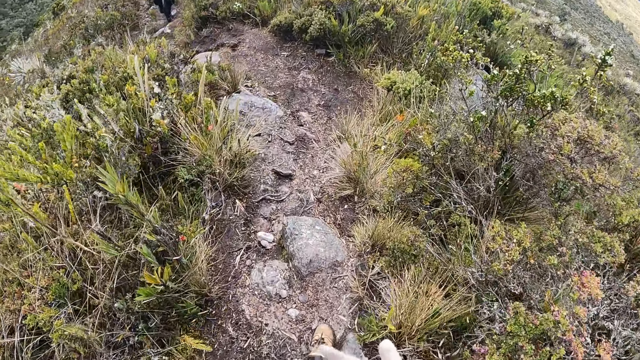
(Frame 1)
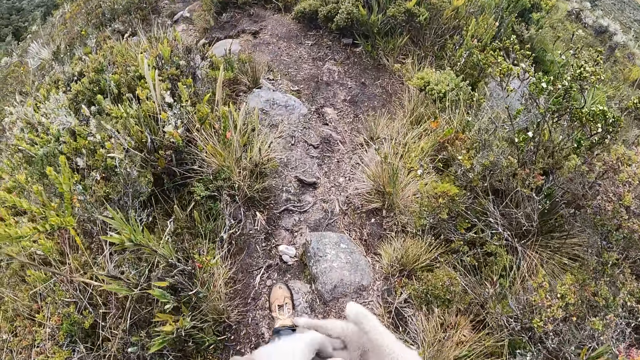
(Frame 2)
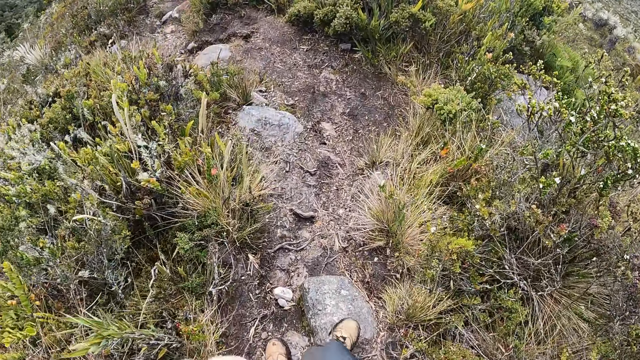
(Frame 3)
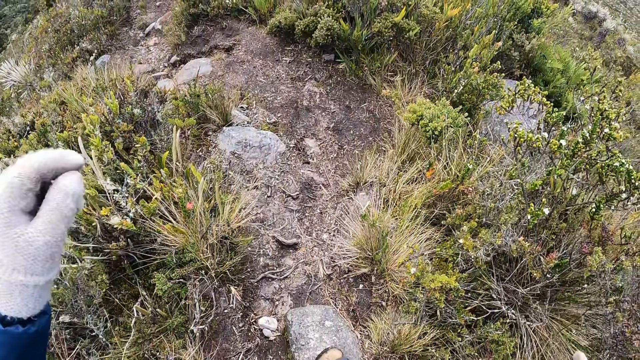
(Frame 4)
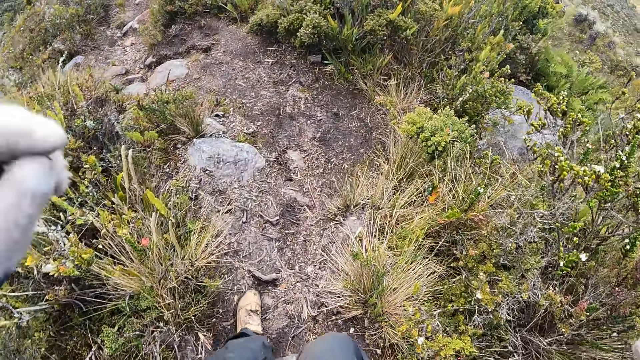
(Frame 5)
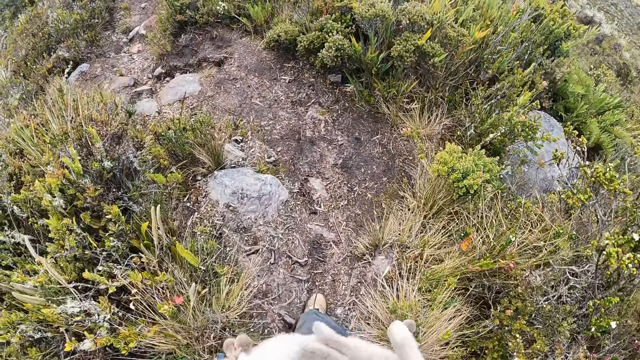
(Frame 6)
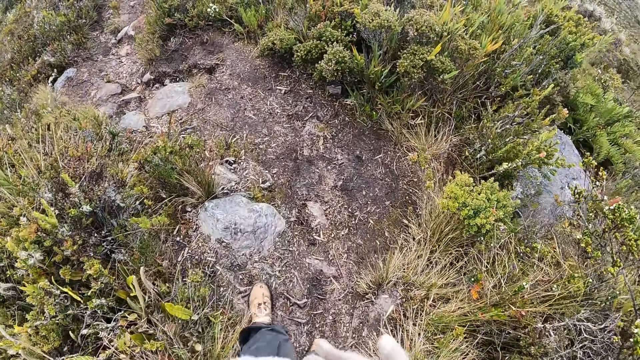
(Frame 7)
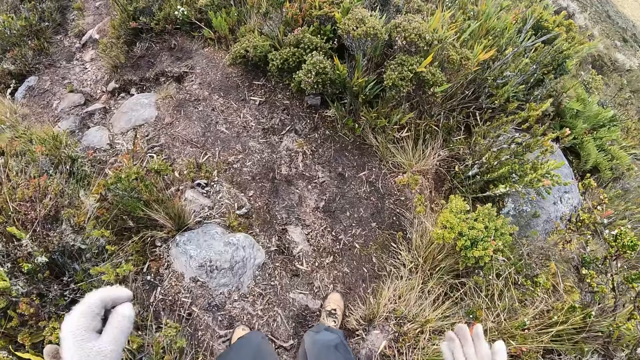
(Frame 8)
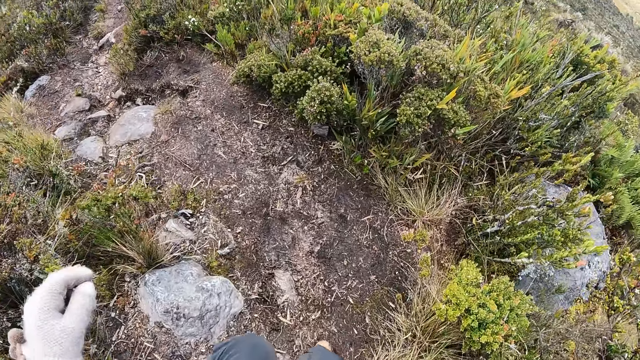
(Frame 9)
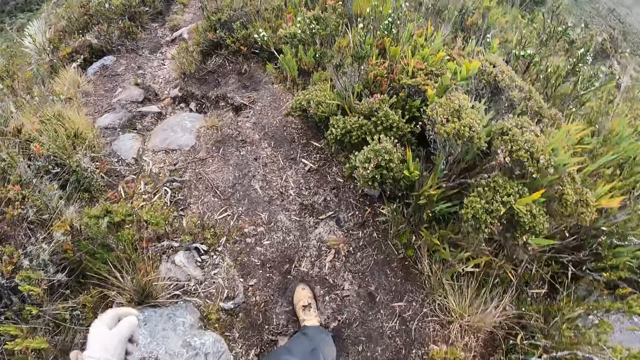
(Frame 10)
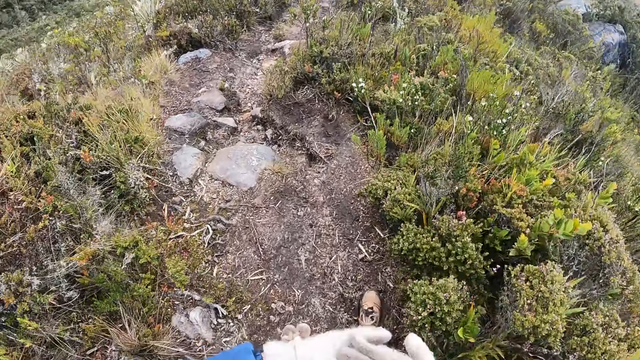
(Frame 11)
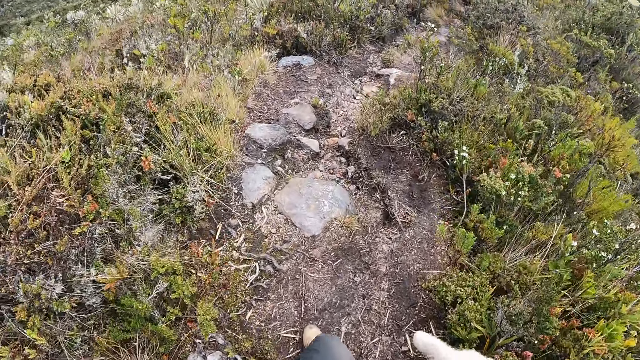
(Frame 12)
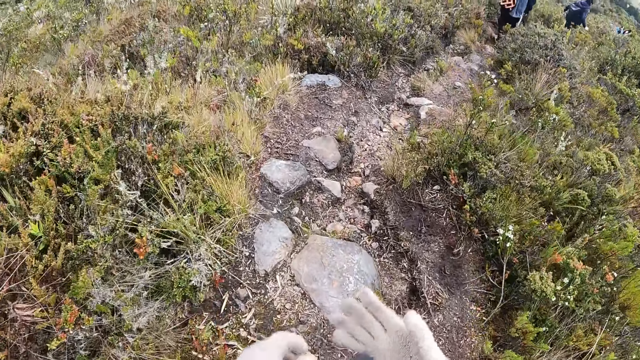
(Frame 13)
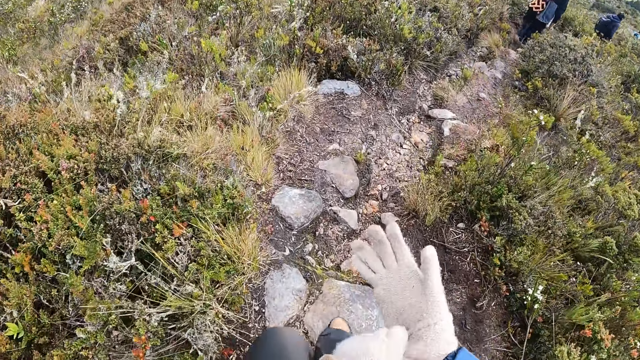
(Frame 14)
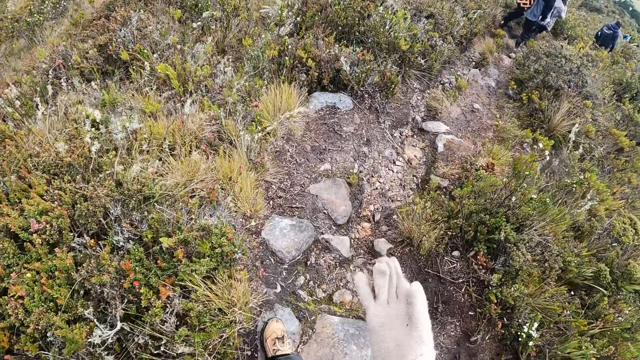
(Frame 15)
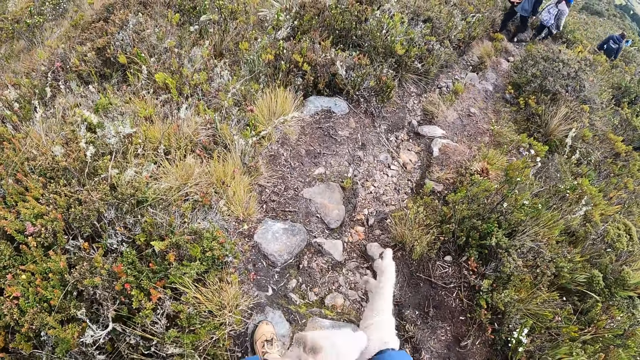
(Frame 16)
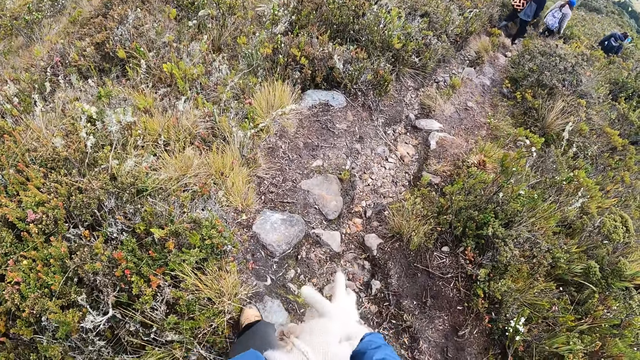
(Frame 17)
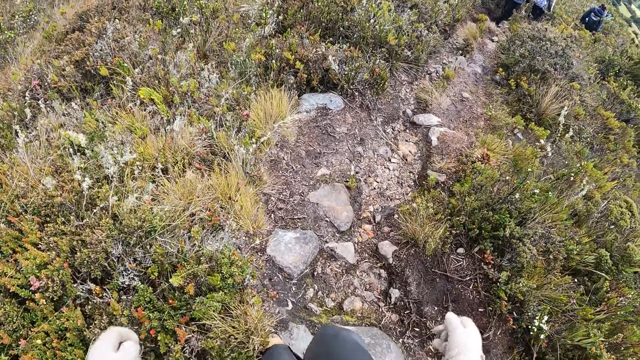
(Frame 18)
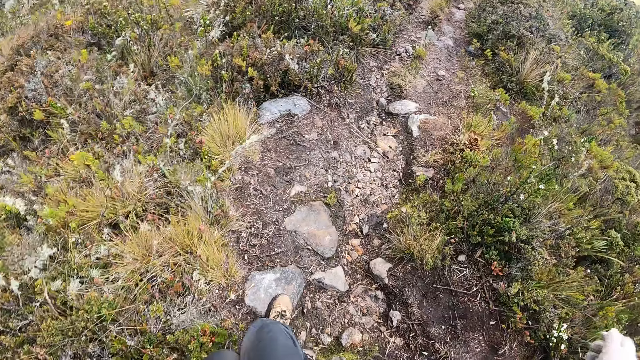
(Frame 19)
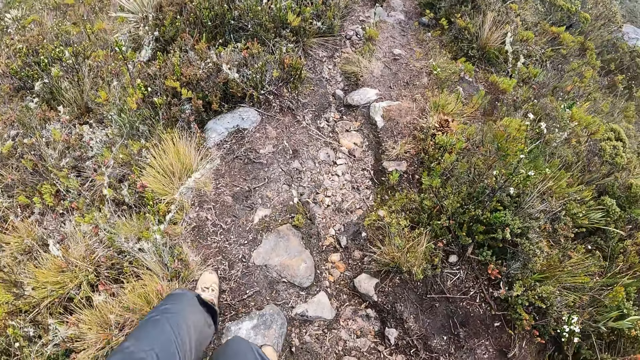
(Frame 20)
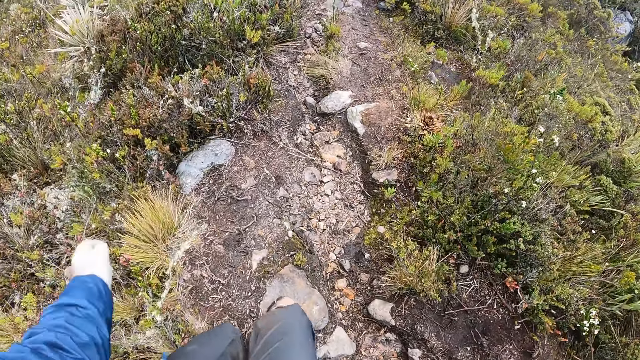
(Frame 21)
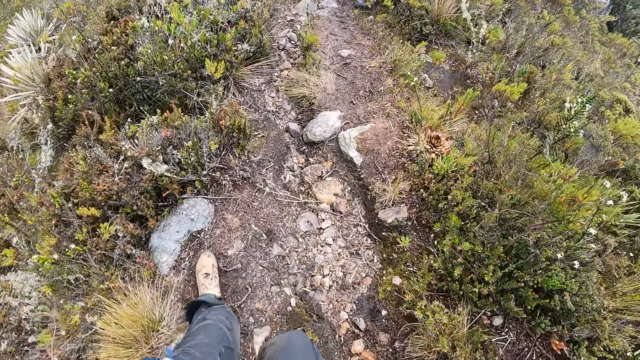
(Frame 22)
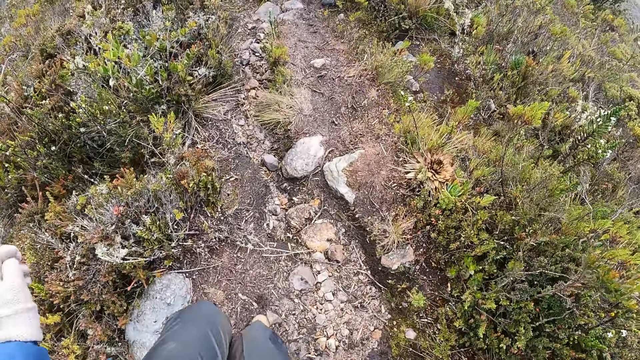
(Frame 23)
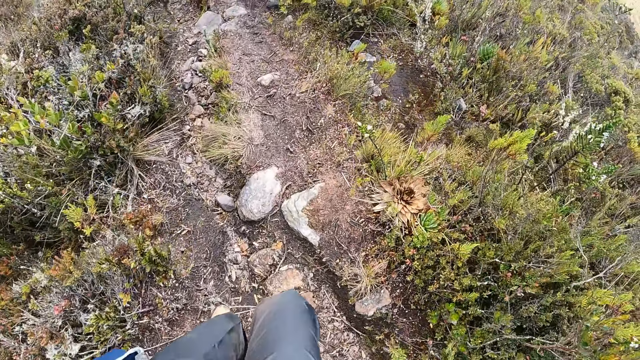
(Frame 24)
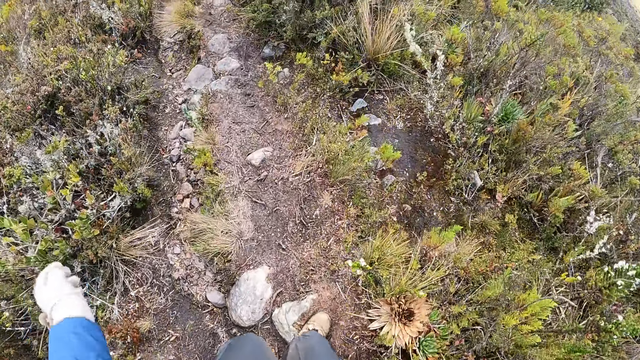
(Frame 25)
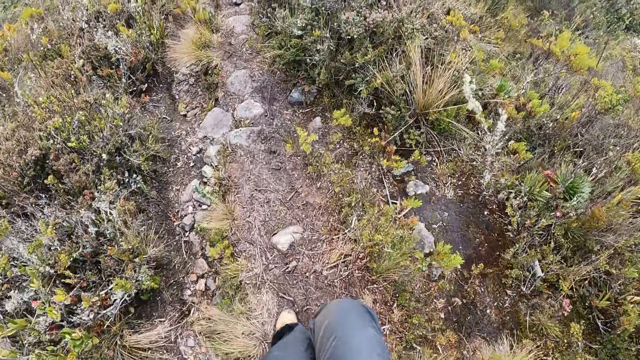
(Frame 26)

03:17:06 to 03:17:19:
The camera wearer adjusts the glove on her right hand with her left hand. She adjusts the glove again. She walks on the stepped pathway with the group of people.

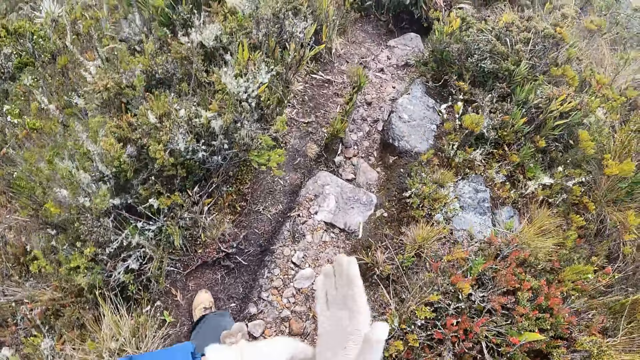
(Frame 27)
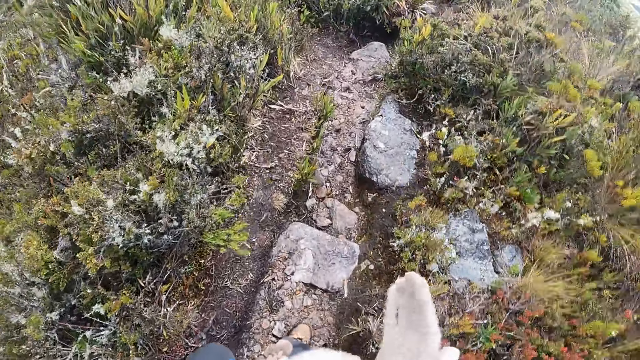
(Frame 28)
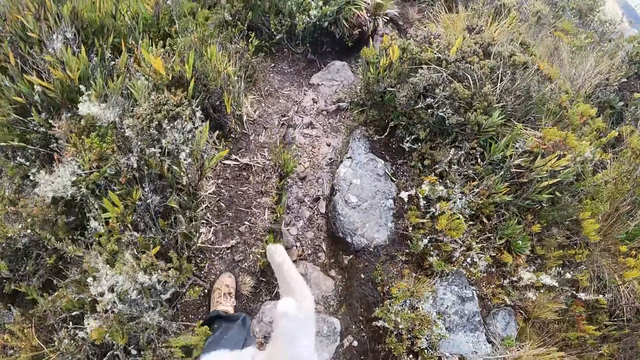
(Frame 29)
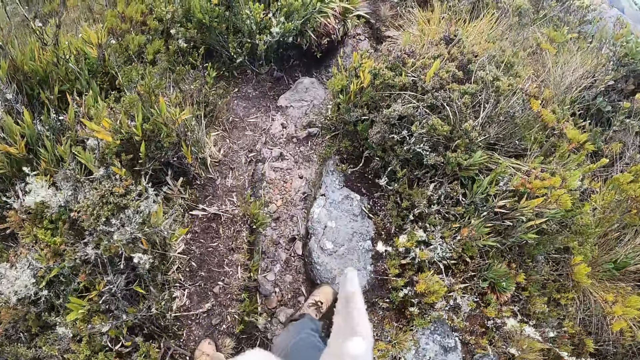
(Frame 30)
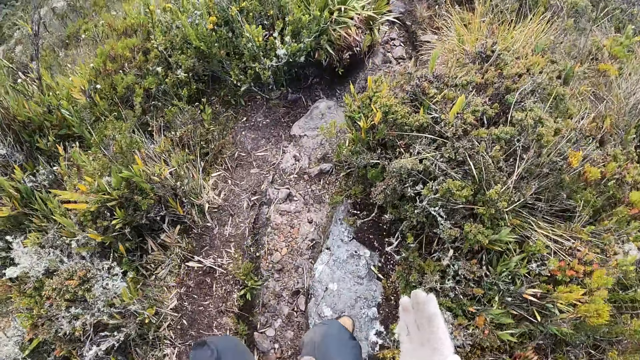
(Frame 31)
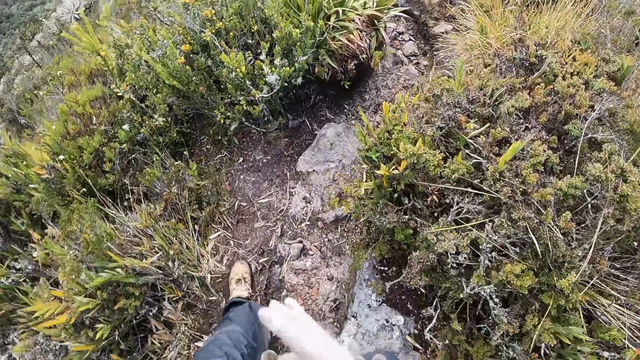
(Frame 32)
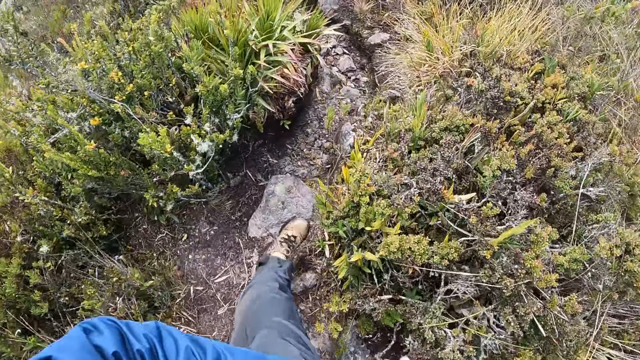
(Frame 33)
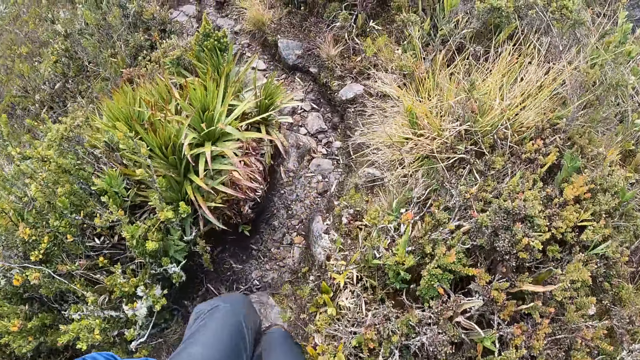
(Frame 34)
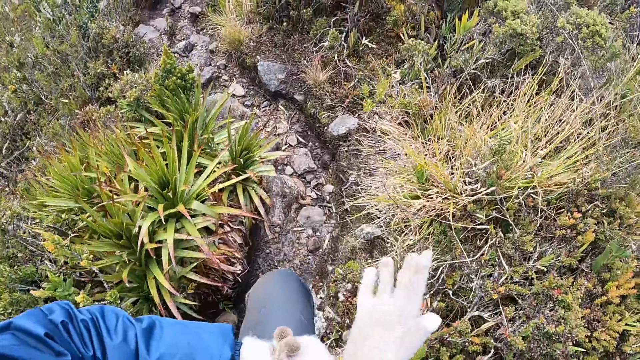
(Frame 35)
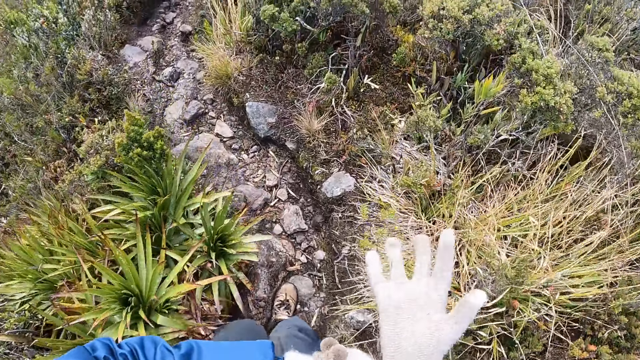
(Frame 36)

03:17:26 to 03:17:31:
The camera wearer adjusts the glove on her right hand with her left hand.

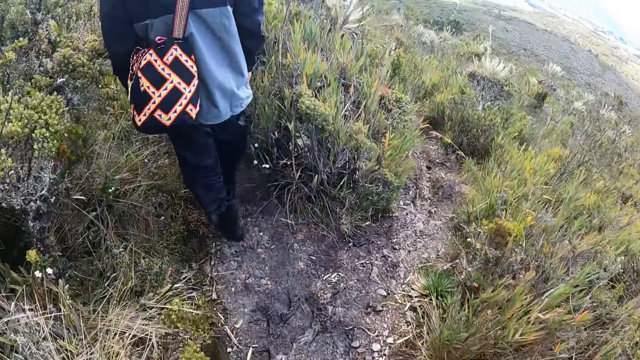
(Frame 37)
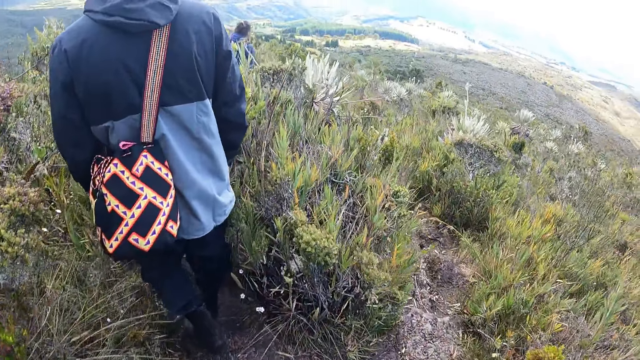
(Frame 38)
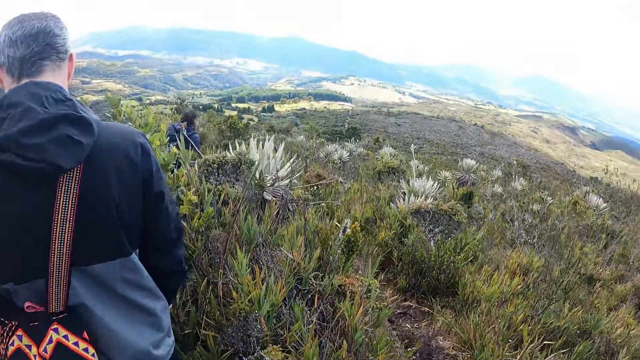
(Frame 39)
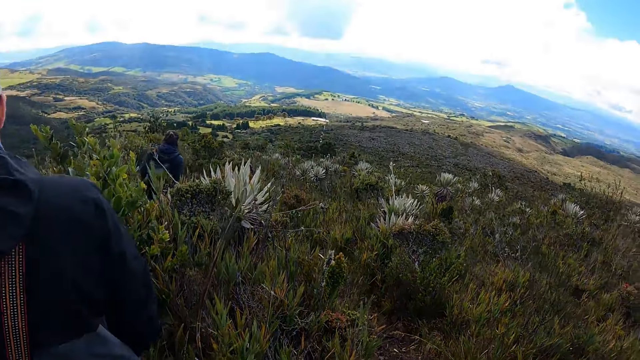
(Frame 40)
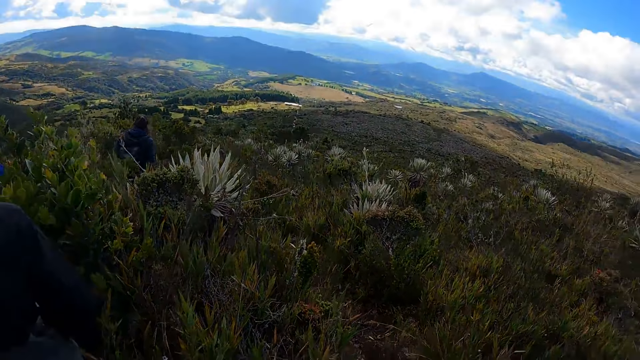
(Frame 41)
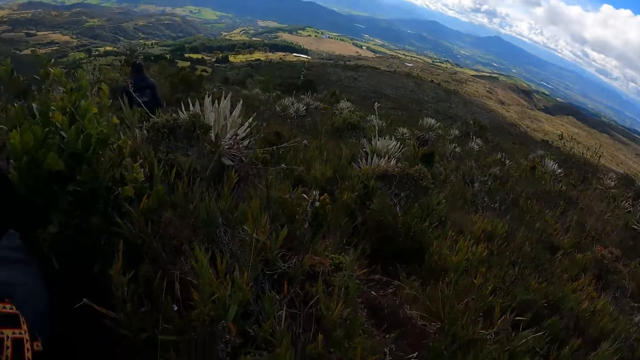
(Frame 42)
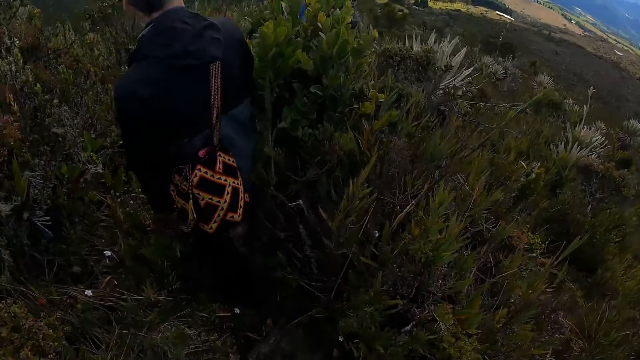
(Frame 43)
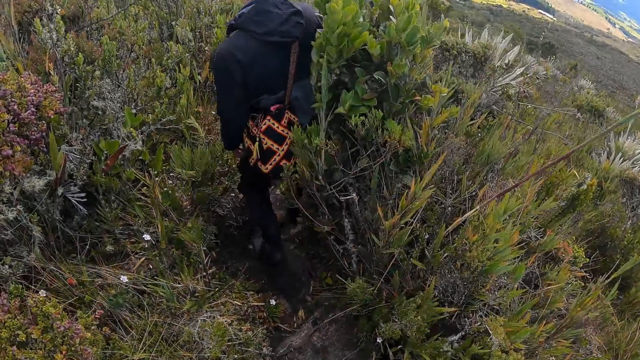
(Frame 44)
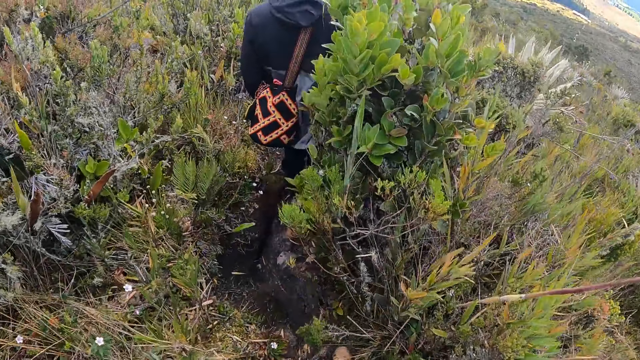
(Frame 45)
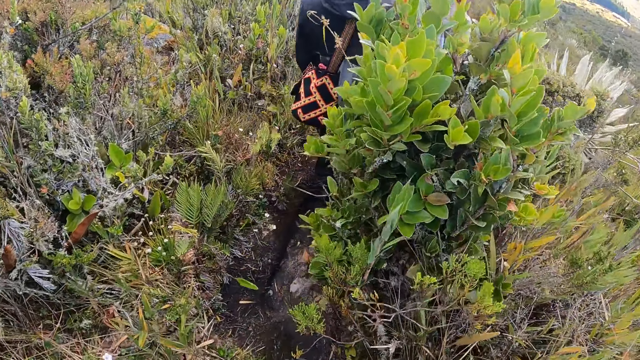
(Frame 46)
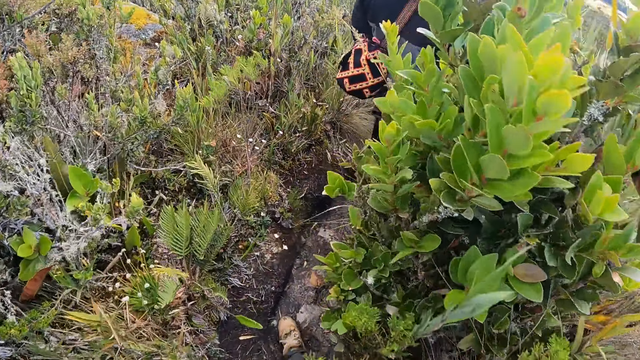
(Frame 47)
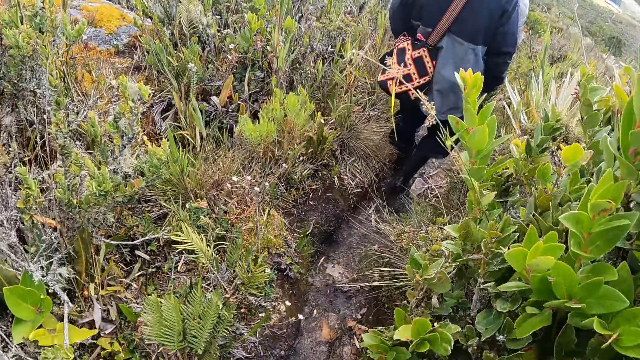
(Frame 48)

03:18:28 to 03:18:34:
The camera wearer walks and looks around.
